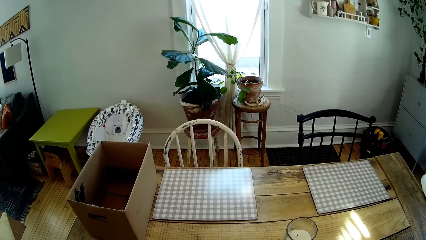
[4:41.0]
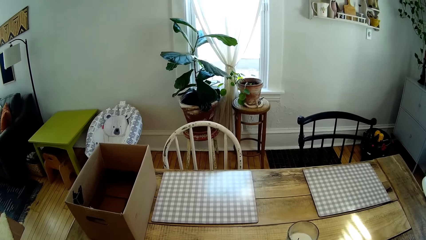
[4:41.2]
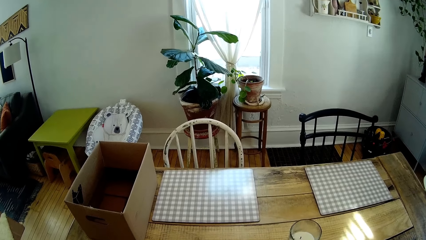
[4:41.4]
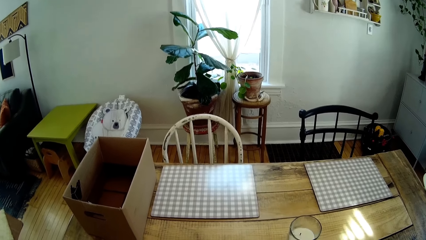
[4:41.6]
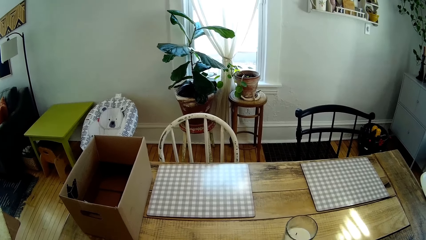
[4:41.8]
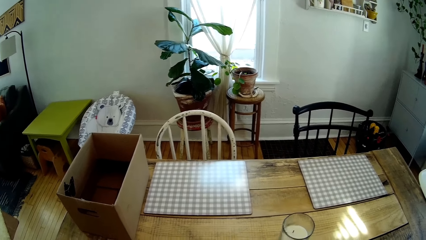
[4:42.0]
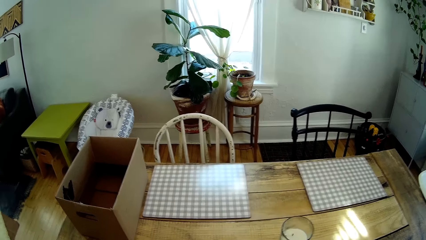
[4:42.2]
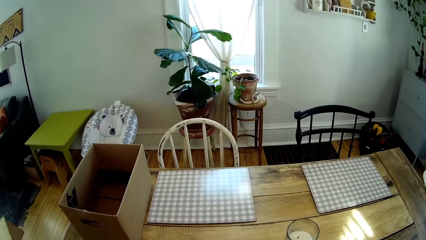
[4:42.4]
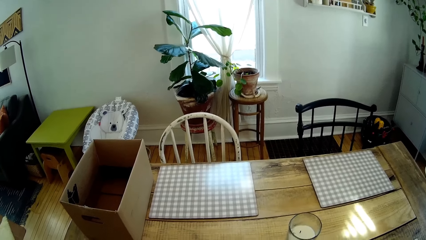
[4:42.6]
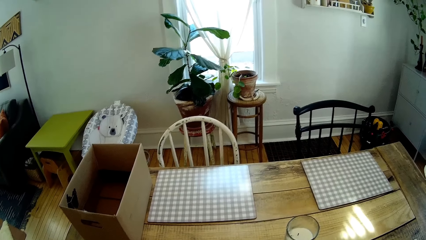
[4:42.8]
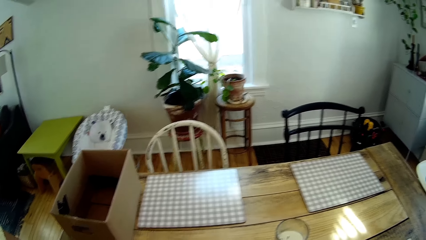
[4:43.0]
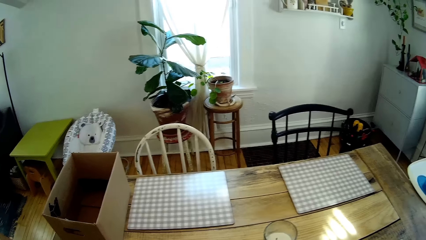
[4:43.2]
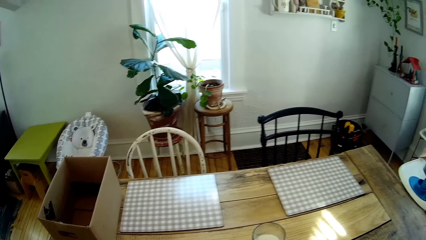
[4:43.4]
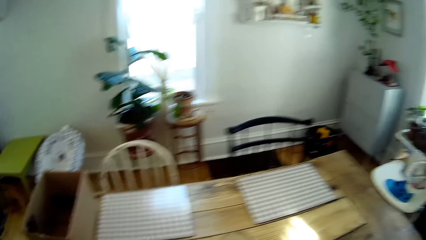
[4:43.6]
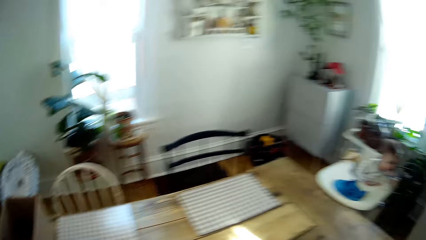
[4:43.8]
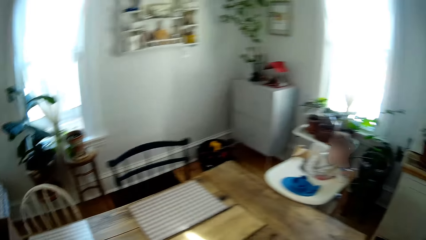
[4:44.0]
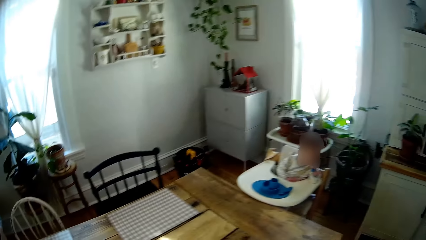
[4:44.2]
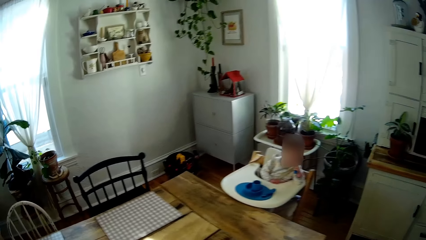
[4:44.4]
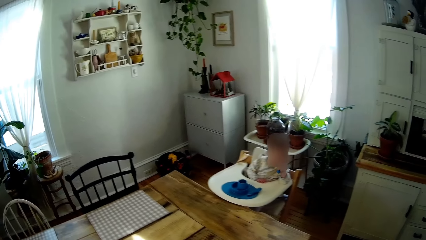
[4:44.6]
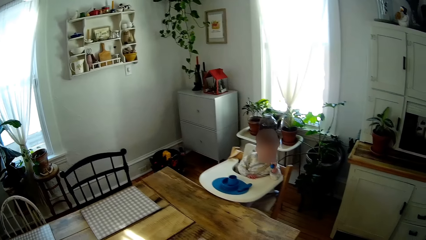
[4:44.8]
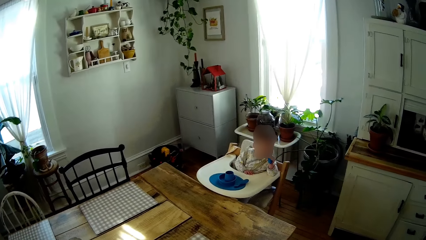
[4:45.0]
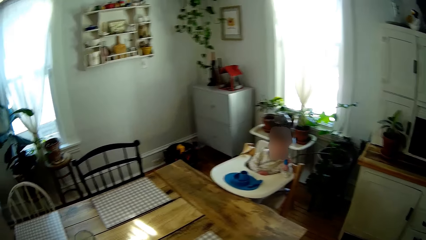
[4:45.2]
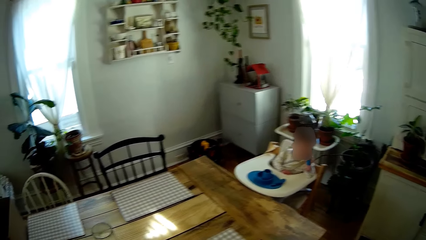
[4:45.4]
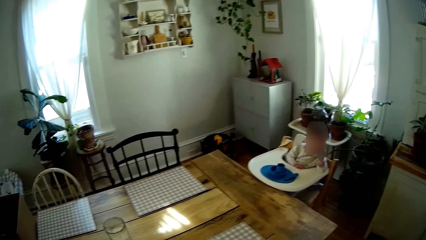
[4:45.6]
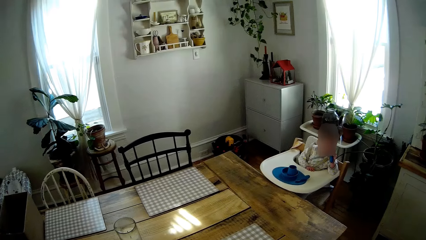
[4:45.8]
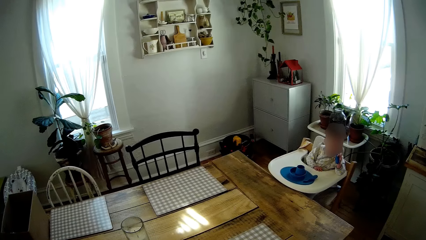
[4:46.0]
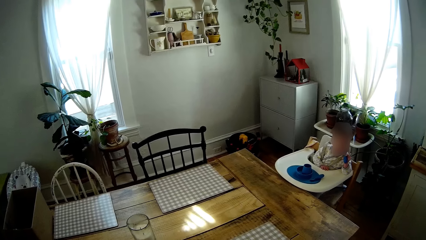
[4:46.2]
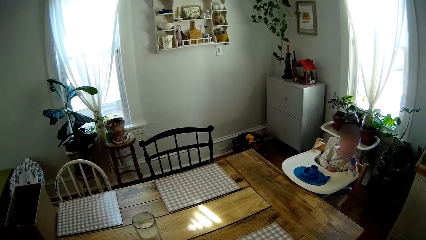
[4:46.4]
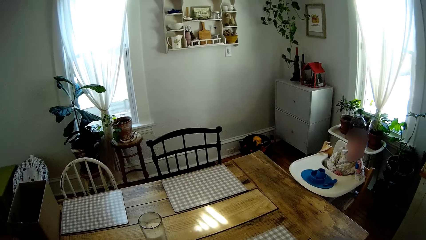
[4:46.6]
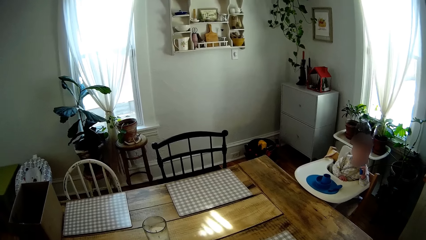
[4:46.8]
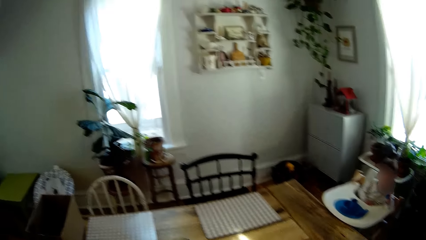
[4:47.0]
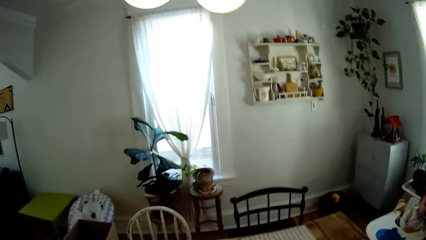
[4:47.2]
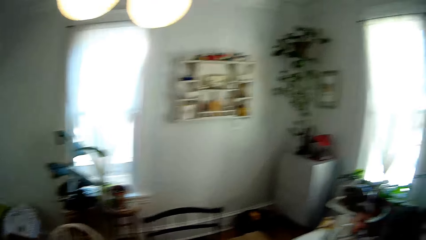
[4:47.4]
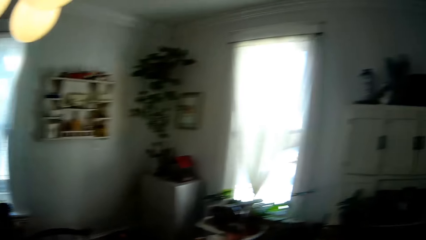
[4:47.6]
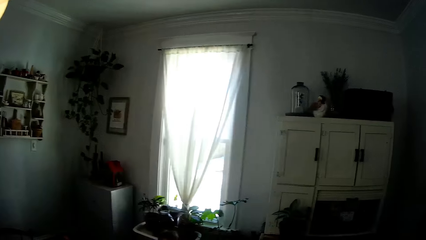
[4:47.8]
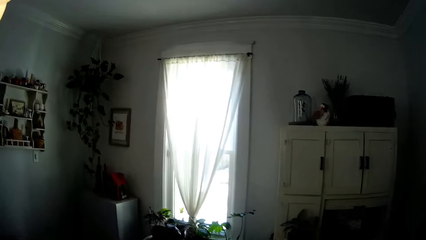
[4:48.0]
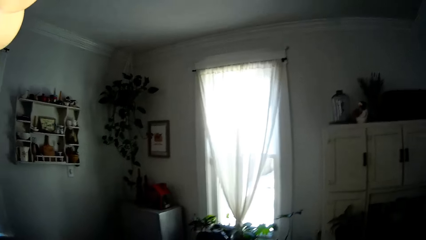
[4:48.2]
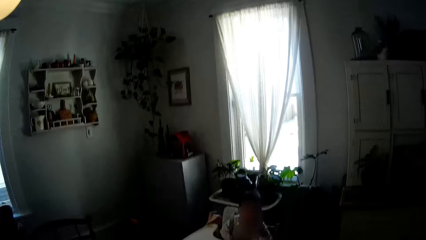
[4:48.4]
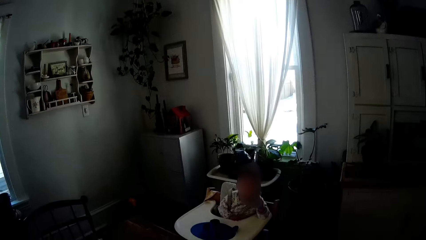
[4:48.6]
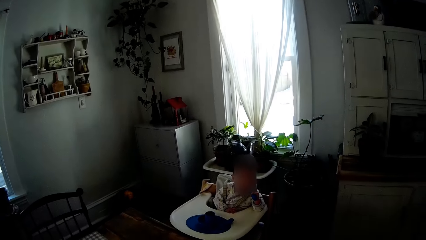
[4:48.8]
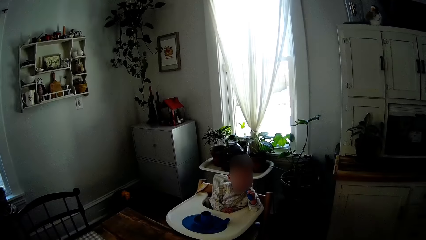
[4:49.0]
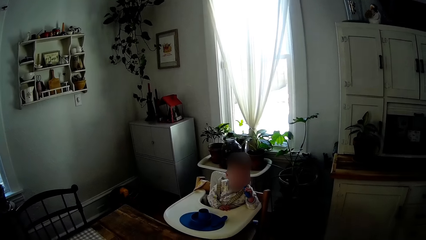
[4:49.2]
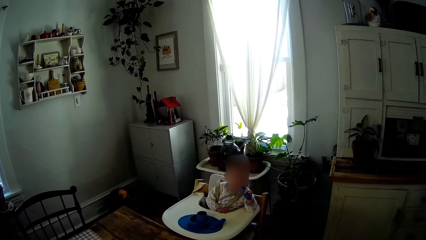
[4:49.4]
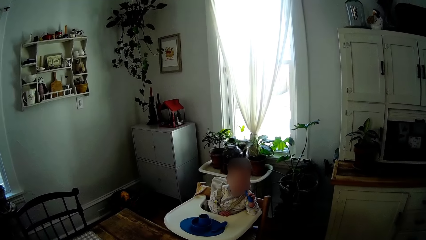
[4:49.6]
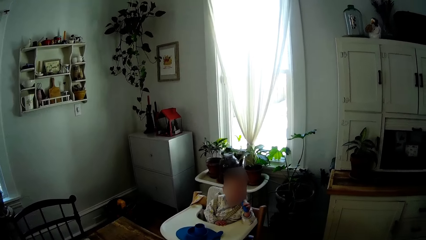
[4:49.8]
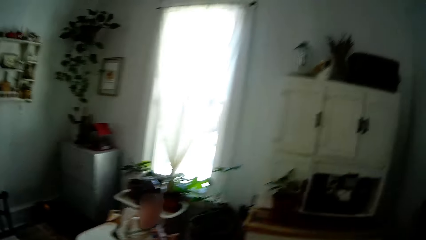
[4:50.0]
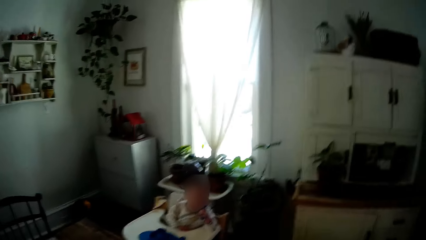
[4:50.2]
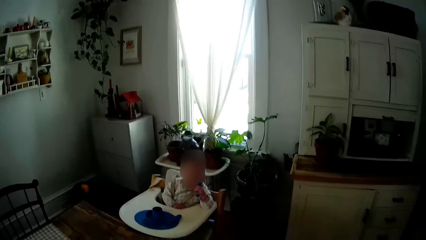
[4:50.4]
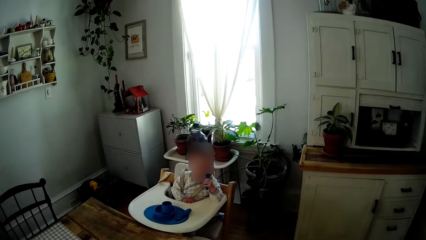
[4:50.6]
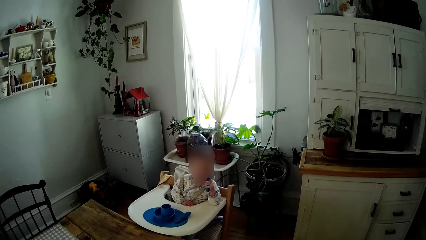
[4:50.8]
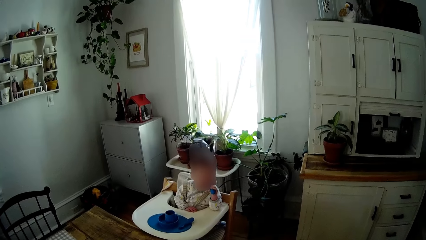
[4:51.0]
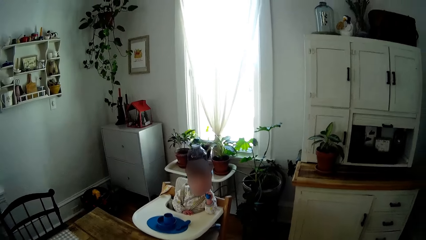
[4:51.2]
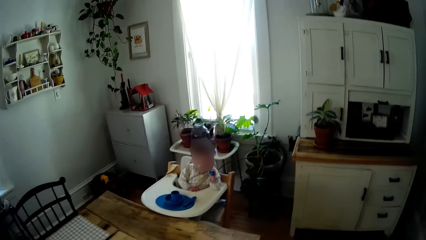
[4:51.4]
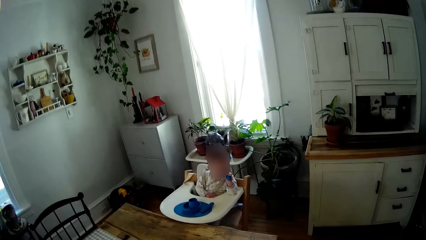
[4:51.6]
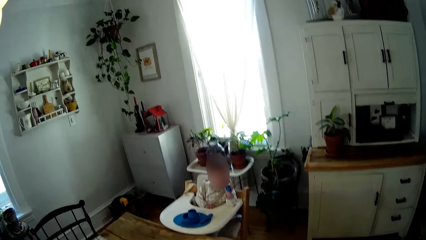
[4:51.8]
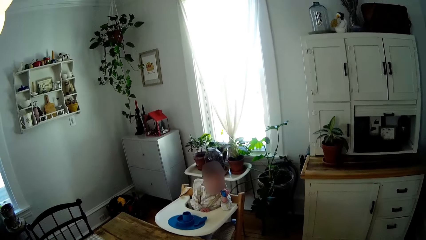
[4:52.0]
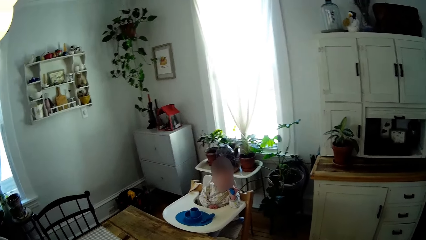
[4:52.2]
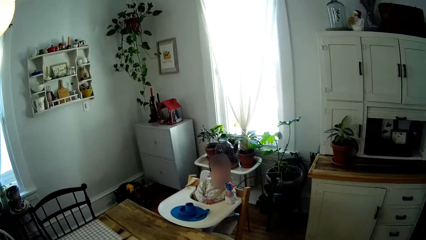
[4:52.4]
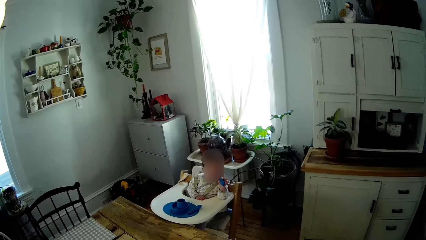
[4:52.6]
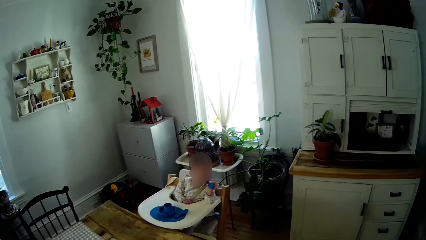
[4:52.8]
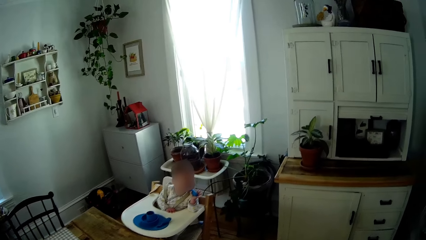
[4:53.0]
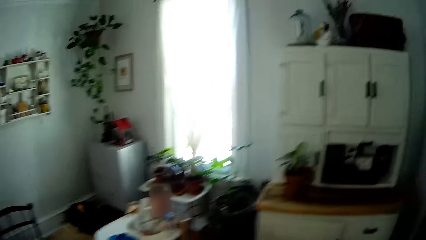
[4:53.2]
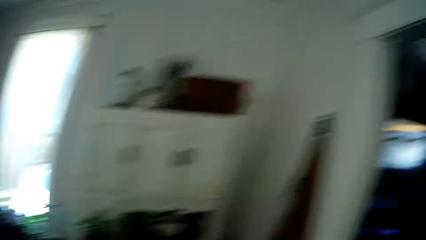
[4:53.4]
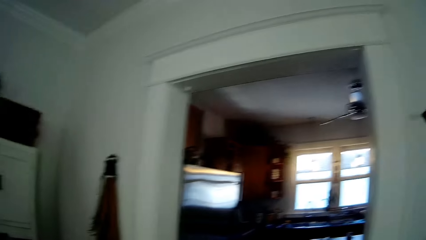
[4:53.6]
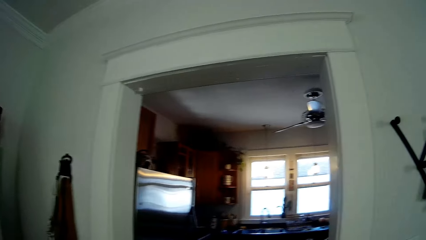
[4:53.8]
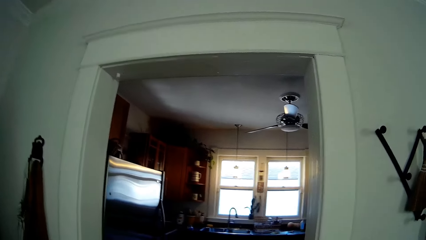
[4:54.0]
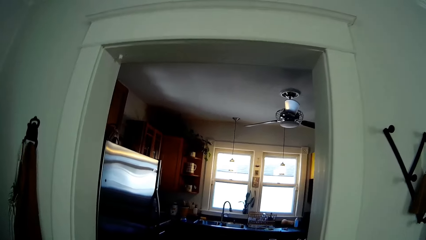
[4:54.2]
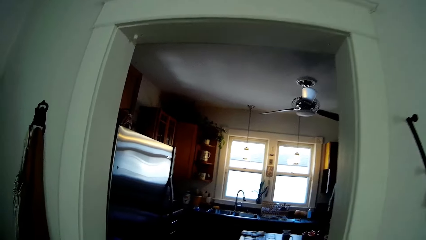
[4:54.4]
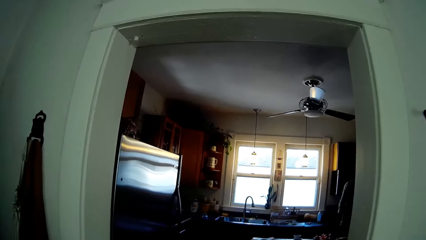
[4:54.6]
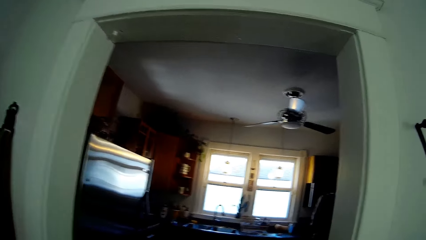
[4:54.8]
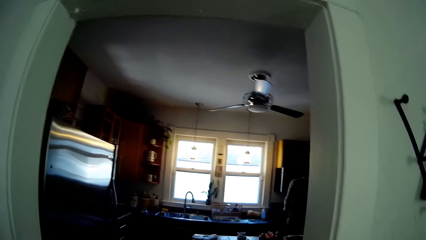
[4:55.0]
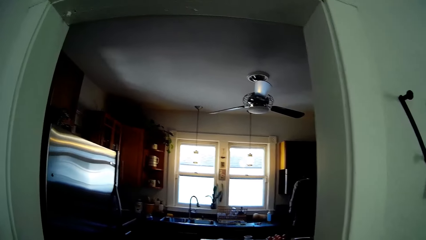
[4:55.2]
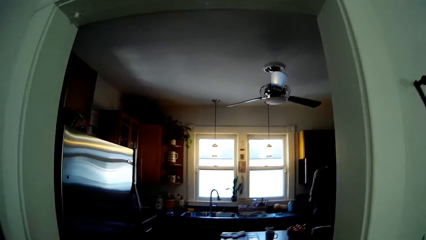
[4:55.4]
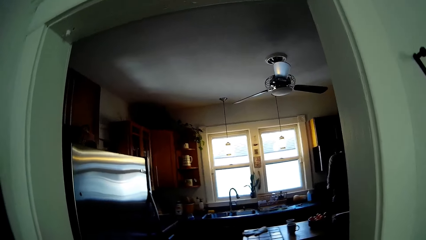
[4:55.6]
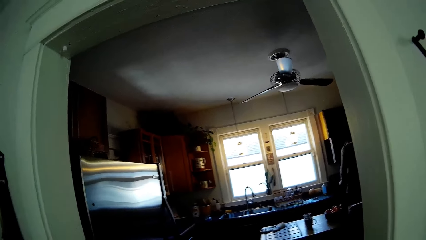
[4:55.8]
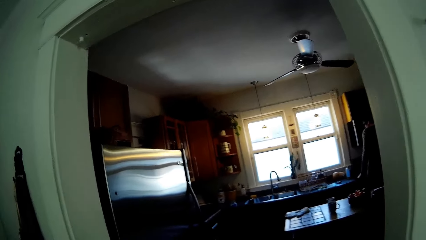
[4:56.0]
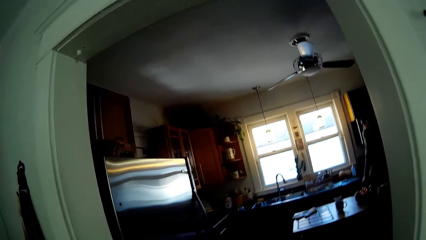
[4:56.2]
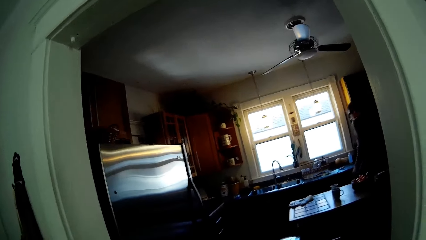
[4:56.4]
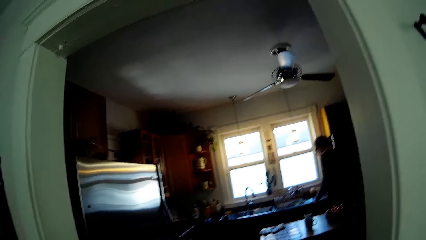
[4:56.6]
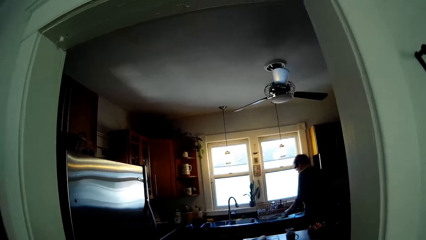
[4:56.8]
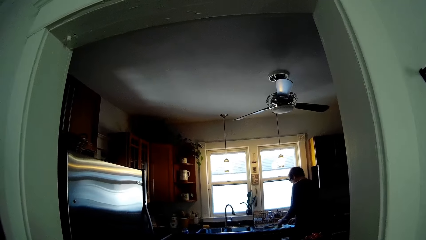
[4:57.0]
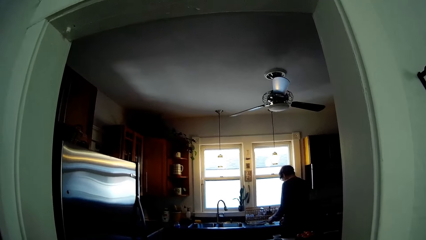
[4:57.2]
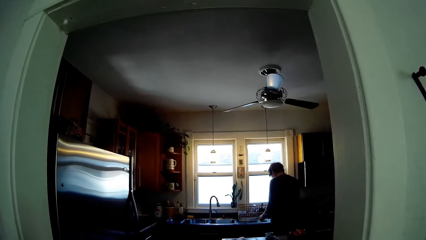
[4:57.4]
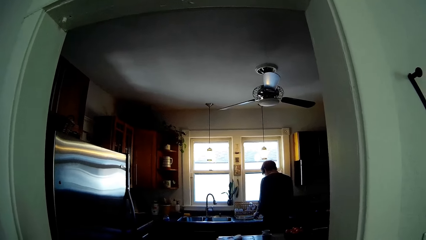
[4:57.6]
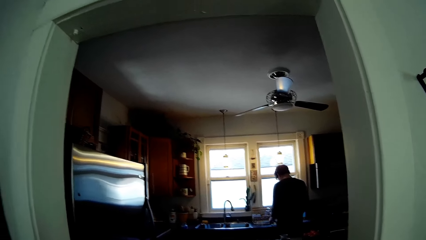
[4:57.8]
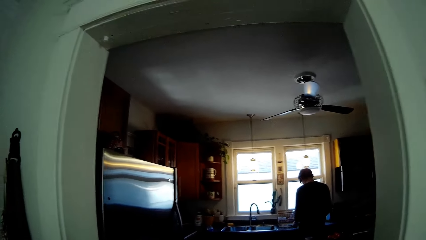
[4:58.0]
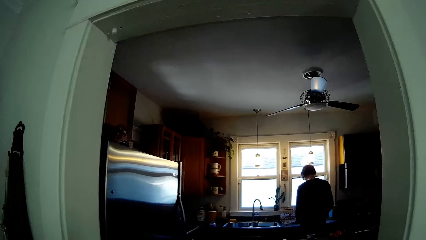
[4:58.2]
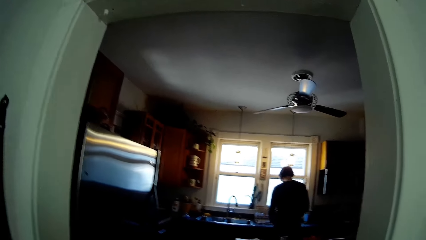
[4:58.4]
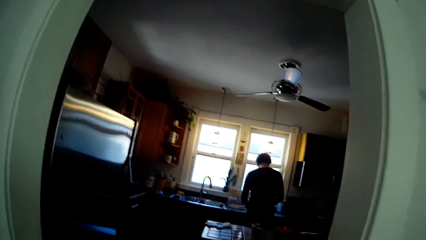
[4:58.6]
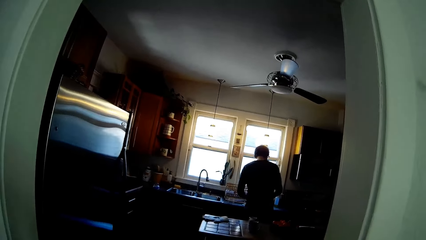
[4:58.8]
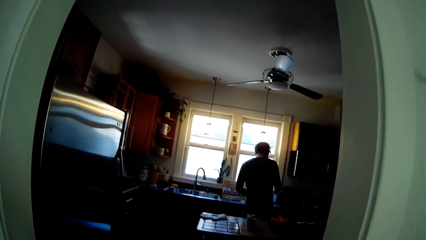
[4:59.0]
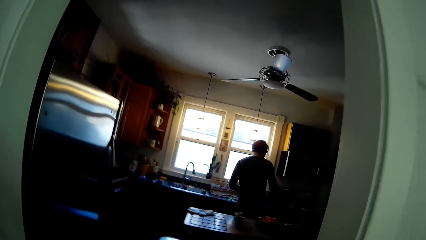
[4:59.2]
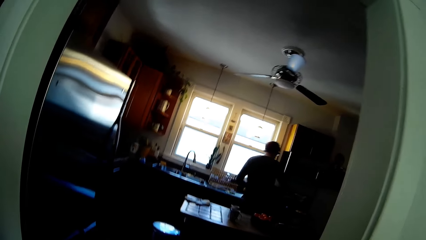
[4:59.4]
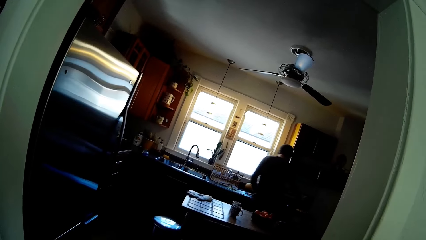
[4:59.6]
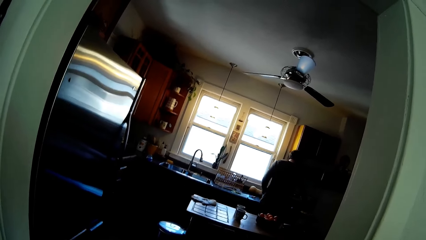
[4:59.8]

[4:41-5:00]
The camera wearer looks around. A baby holds a blue spoon in its mouth with his right hand. The camera wearer looks around the table. The baby holds the blue spoon in his left hand. The camera wearer talks to the baby. They talk to a man. They walk towards the kitchen from the dining room. They interact with the man. The man walks on the other side of the house. The man talks to the camera wearer.
